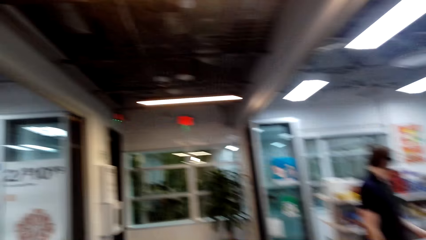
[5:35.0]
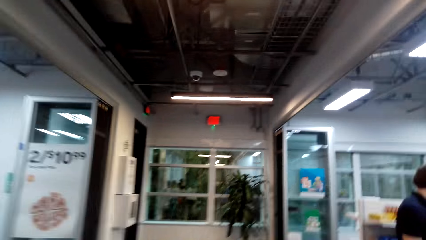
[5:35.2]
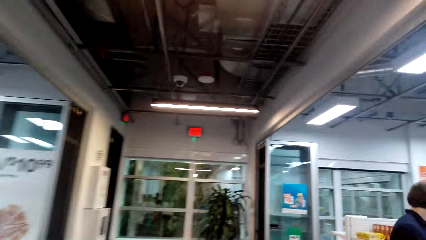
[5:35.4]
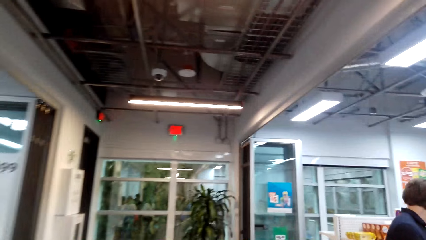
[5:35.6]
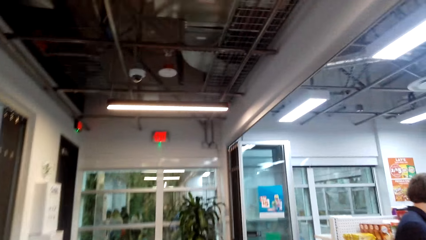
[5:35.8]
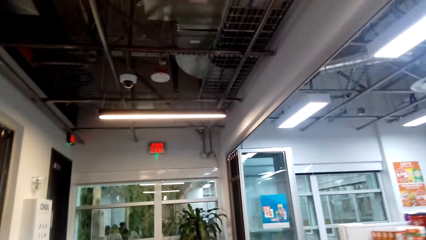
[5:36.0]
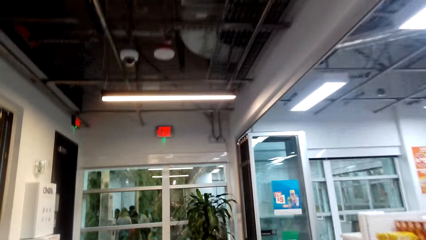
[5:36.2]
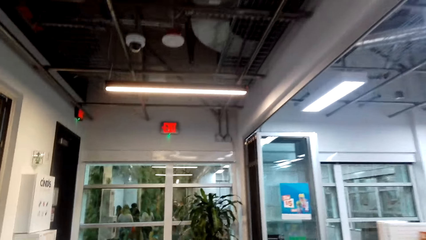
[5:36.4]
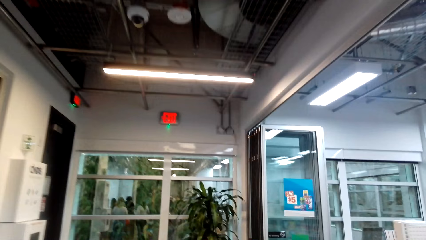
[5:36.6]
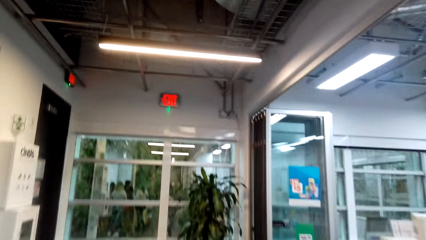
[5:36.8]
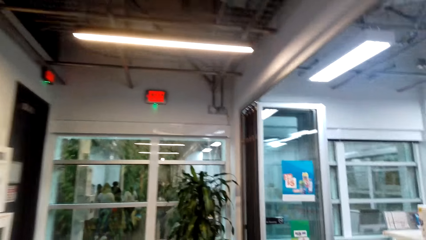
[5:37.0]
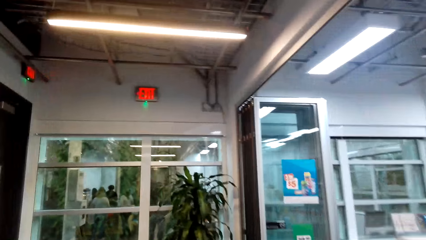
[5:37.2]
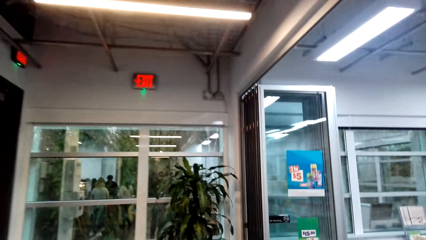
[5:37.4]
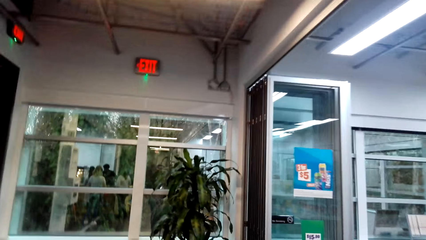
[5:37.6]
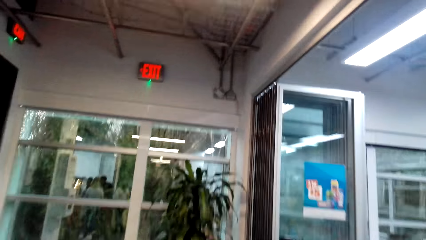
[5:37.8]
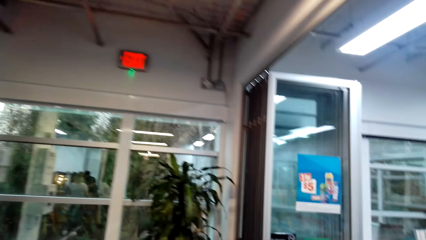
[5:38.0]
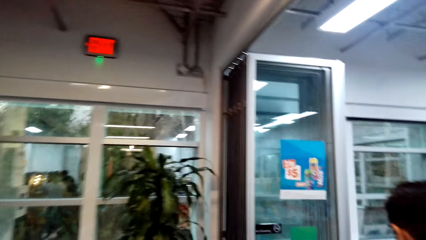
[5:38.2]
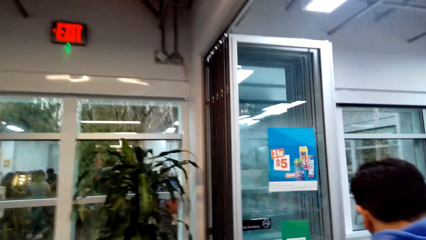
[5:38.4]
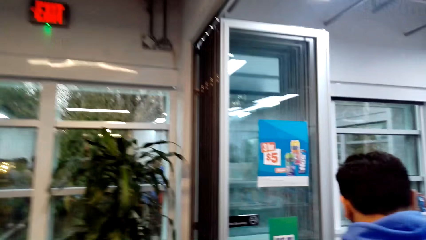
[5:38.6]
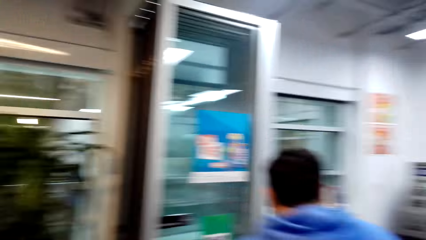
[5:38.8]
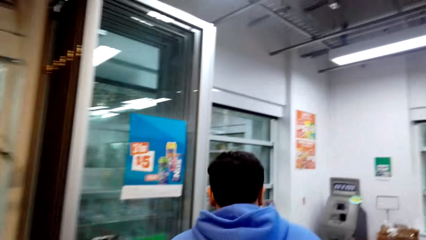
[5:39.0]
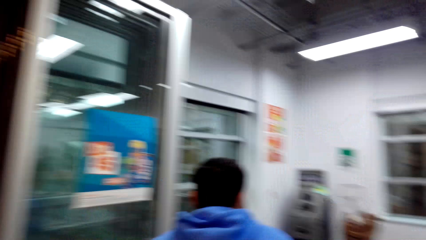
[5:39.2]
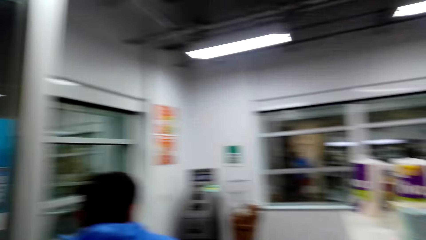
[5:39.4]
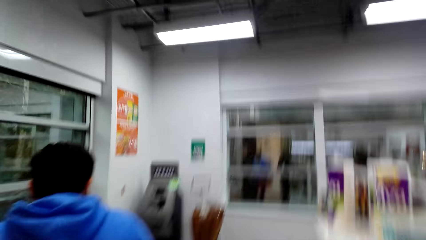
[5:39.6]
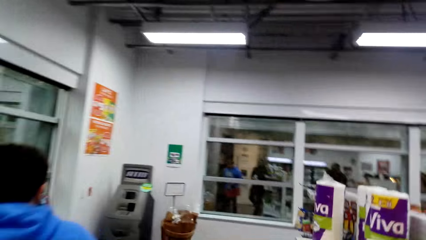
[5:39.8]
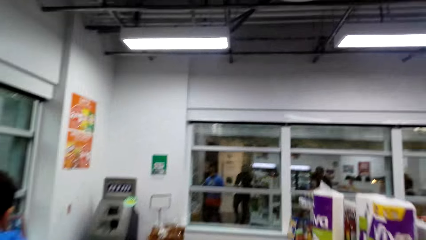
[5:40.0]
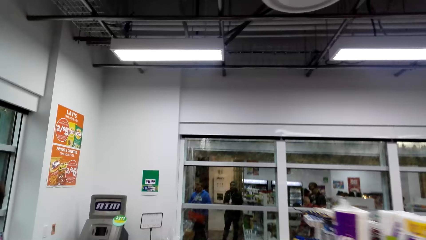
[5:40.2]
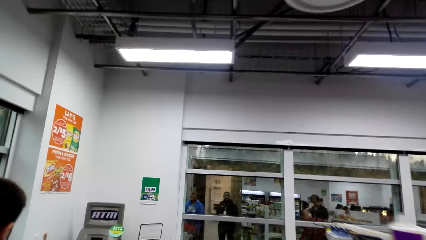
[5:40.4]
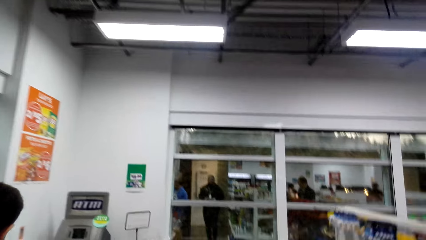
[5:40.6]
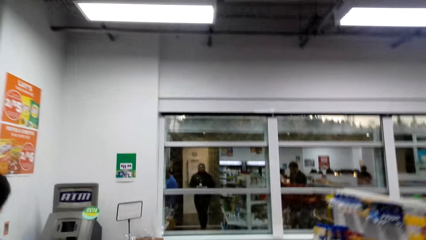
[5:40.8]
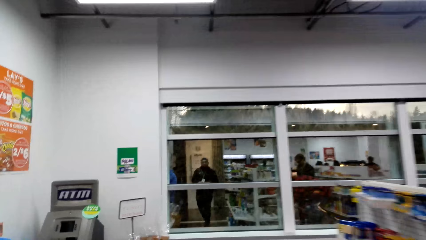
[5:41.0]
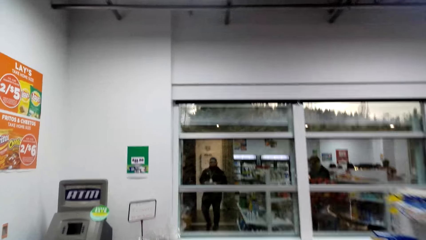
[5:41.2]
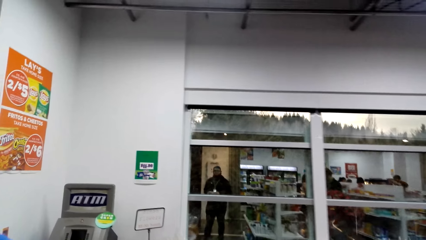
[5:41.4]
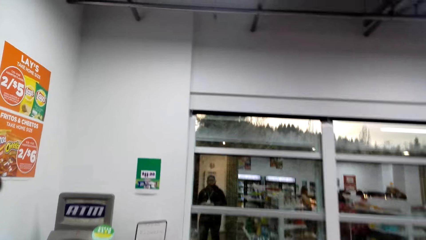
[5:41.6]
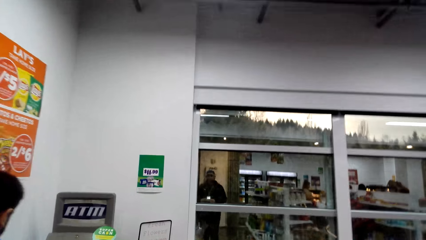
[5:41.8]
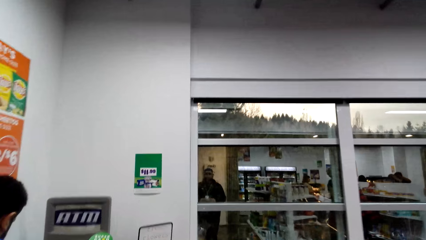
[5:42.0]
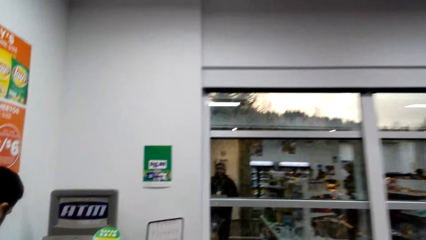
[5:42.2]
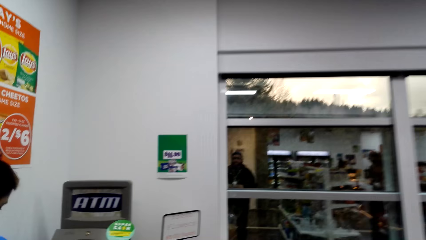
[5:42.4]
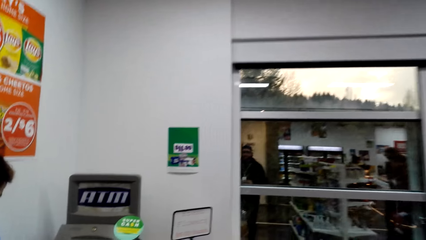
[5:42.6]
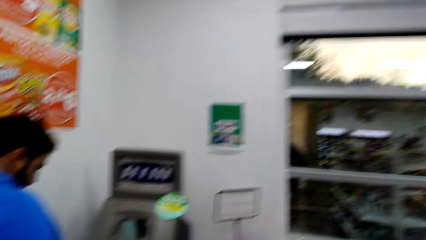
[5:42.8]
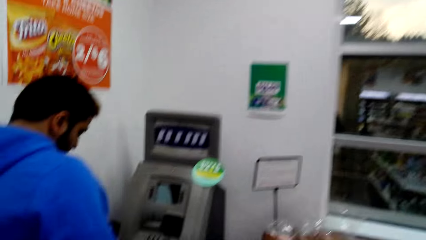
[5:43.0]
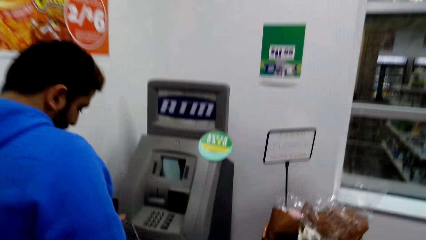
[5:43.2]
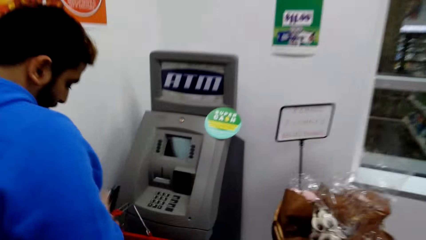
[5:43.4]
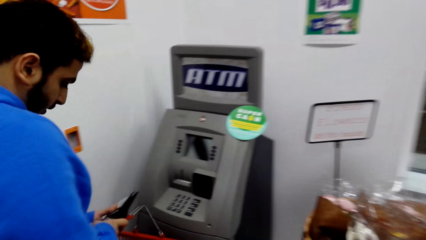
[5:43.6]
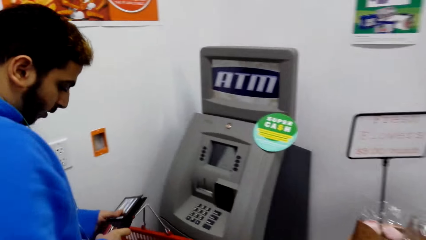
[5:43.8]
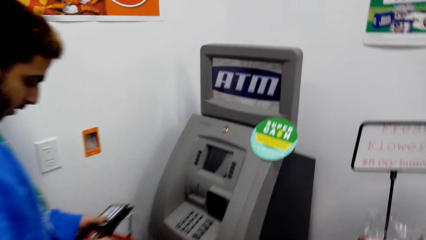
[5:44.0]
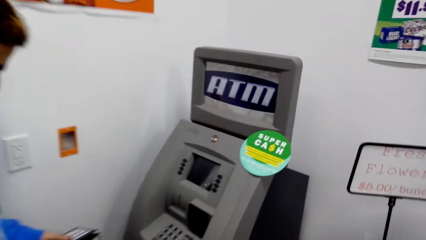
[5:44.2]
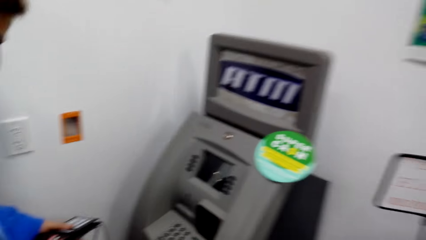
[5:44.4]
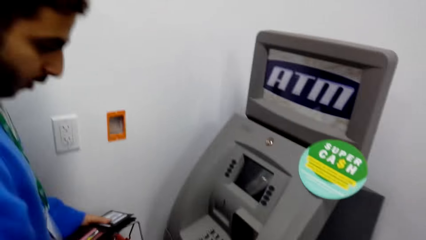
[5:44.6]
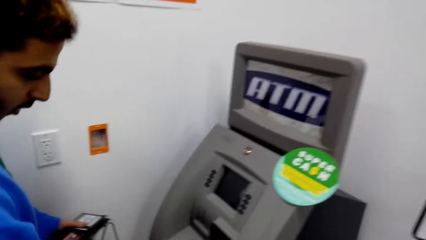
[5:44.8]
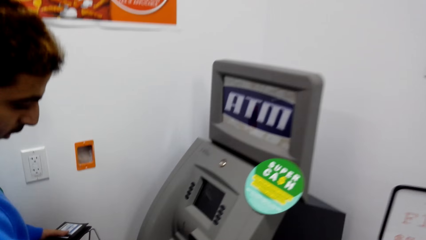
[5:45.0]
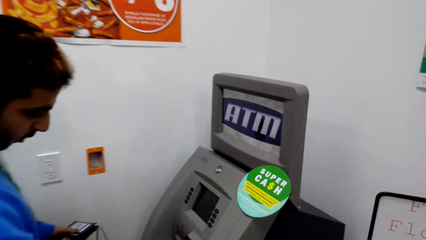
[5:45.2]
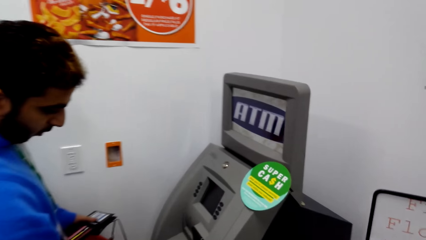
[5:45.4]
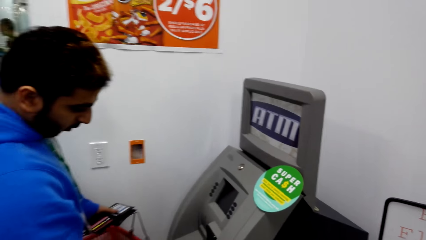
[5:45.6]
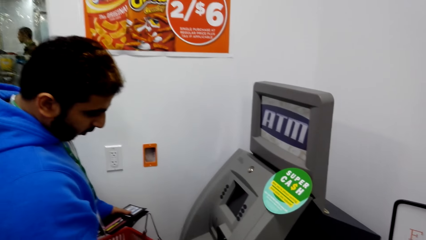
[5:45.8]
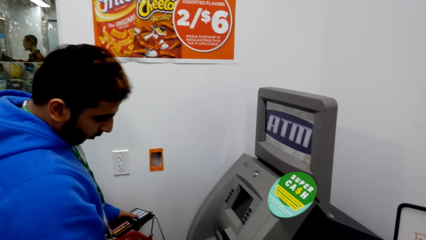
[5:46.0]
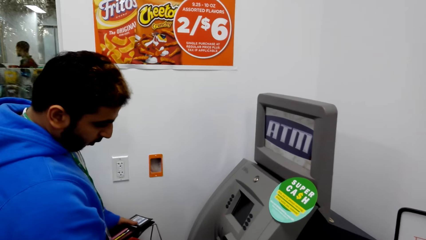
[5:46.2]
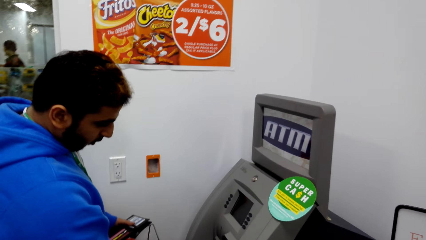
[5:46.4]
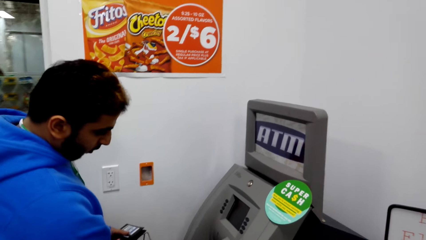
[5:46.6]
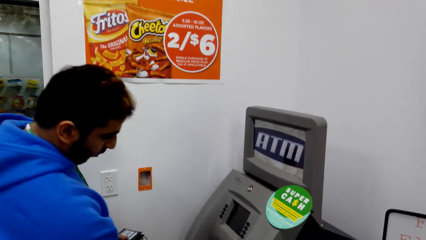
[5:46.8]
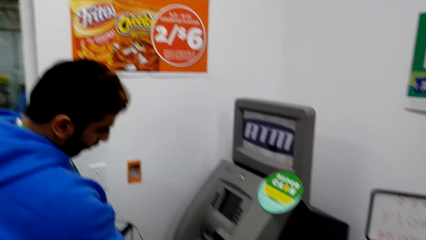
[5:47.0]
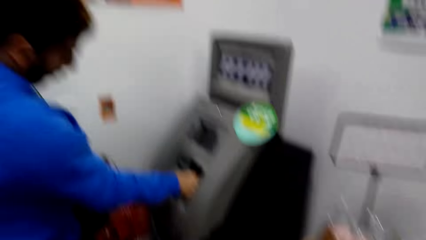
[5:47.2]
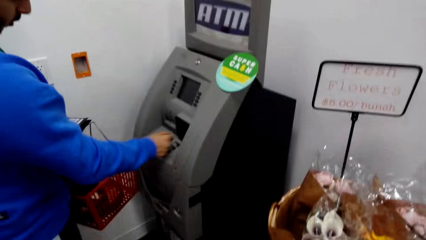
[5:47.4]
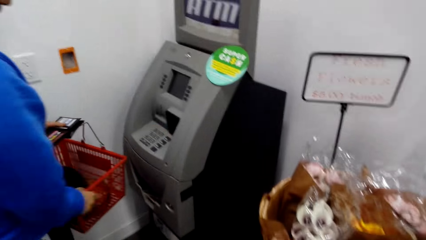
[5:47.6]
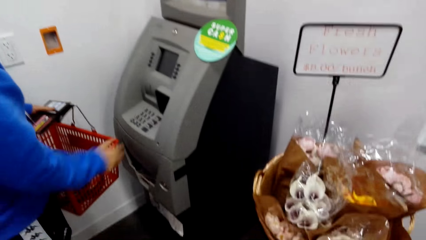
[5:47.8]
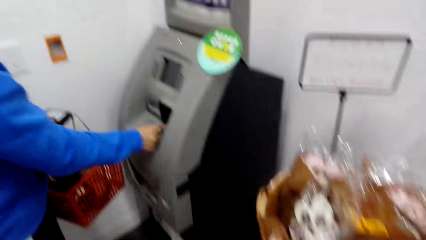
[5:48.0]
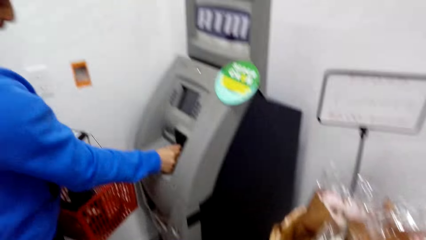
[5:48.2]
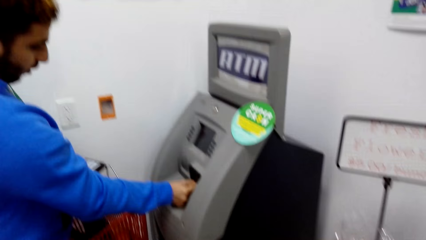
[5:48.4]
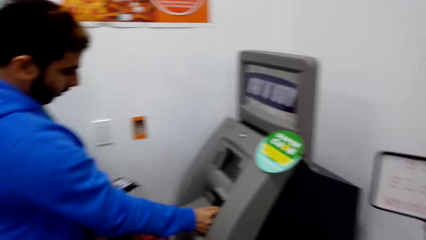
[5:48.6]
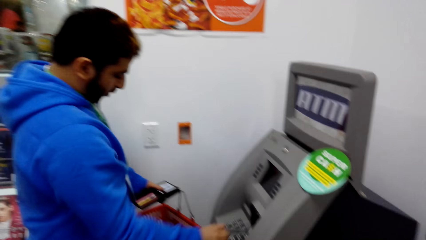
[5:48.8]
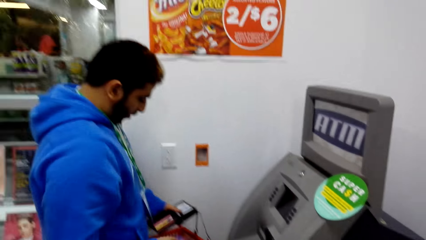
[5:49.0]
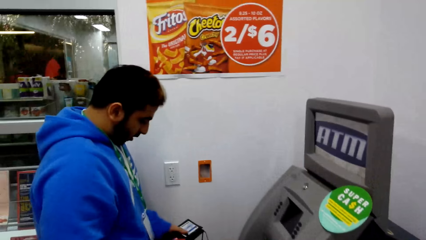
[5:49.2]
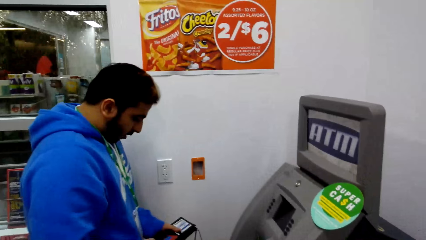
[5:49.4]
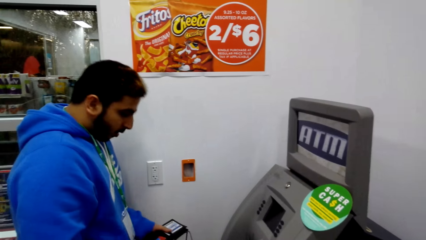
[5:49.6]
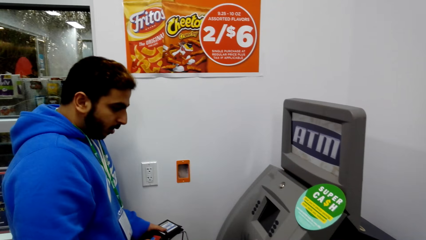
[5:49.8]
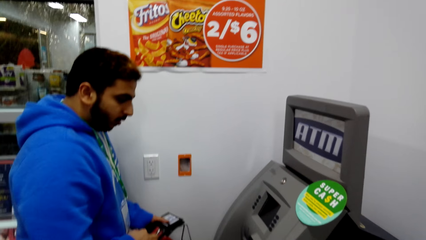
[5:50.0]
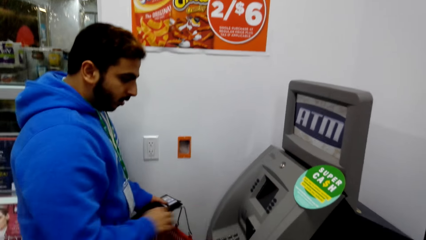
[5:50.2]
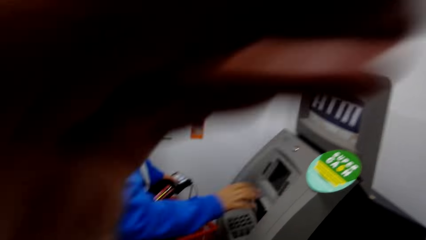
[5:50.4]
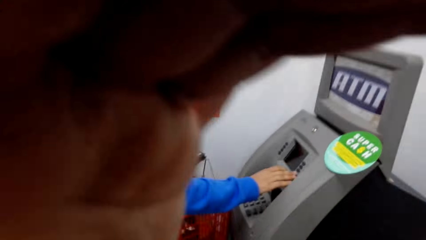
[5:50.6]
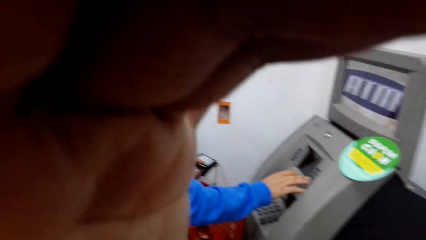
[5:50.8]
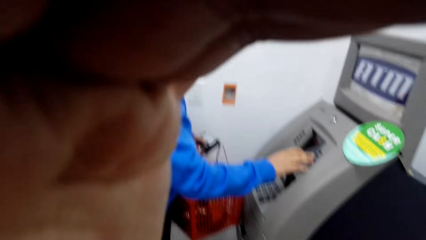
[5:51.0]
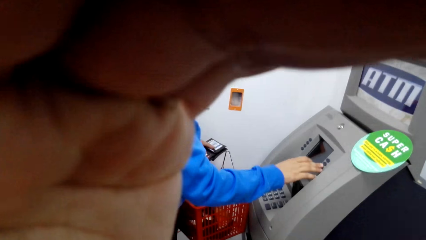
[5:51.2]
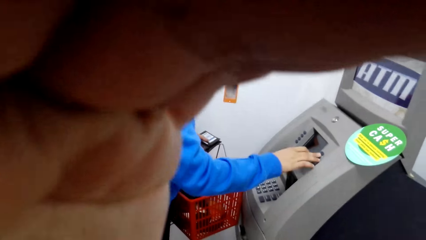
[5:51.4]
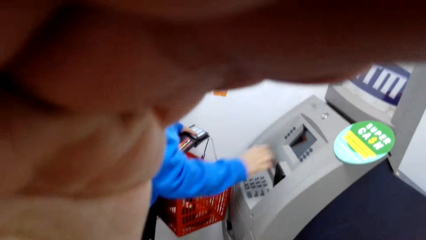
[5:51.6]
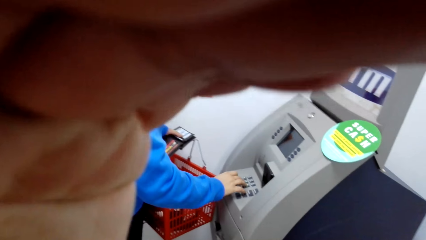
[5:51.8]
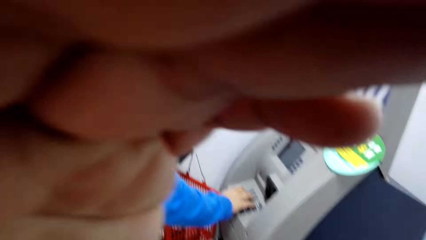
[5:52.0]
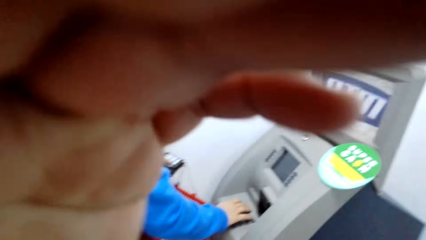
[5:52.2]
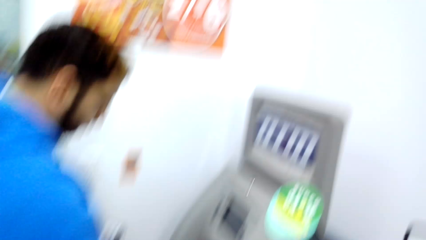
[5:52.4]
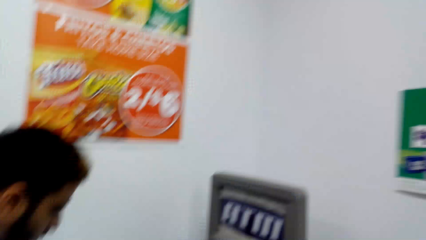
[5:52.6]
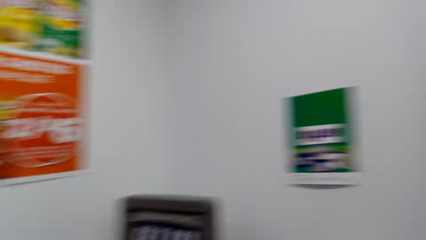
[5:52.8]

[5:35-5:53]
The camera wearer enters the supermarket. A man holds a wallet. The man operates the ATM. The camera wearer holds the camera. The man presses the automated teller machine. The man touches something.
